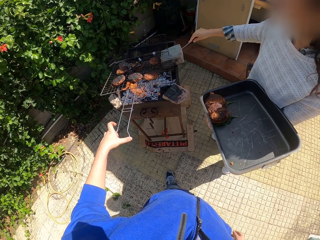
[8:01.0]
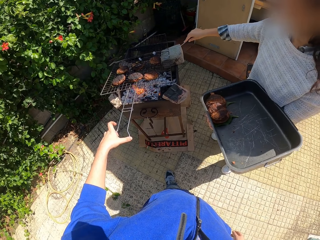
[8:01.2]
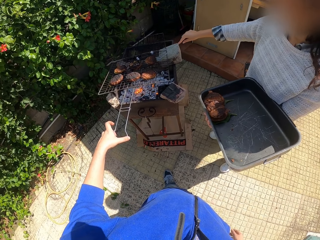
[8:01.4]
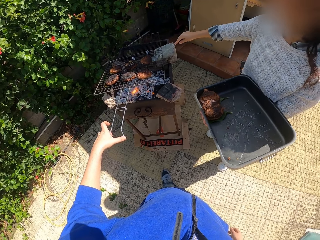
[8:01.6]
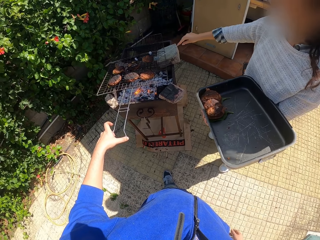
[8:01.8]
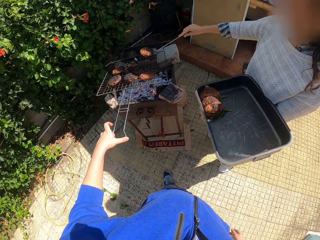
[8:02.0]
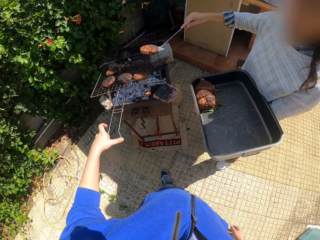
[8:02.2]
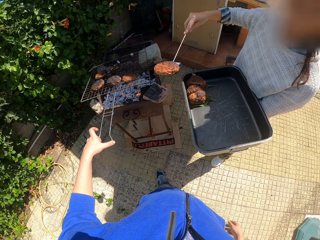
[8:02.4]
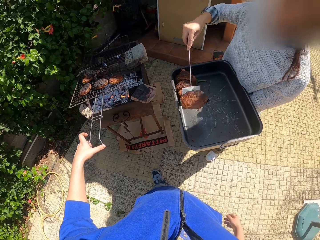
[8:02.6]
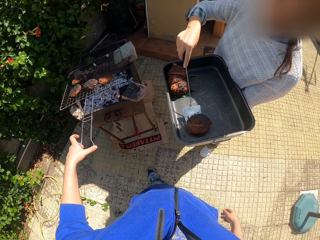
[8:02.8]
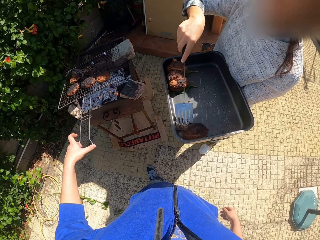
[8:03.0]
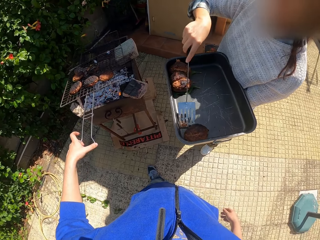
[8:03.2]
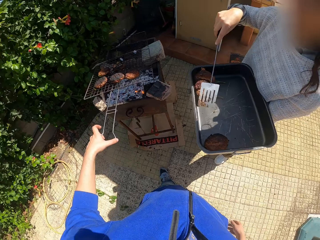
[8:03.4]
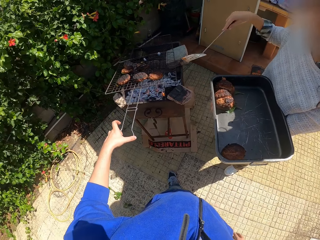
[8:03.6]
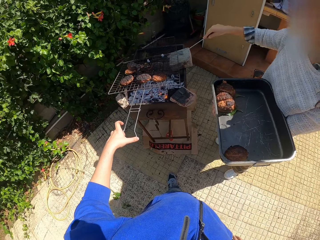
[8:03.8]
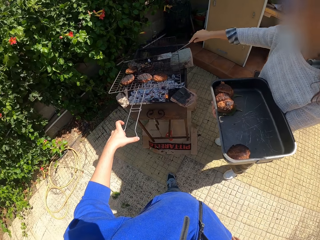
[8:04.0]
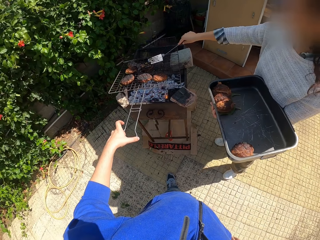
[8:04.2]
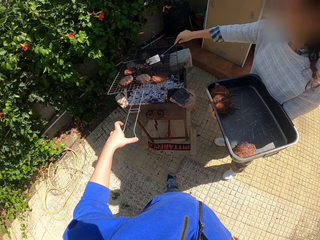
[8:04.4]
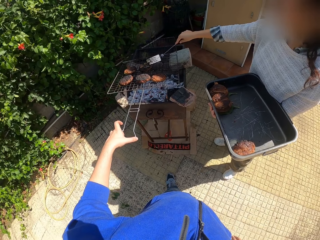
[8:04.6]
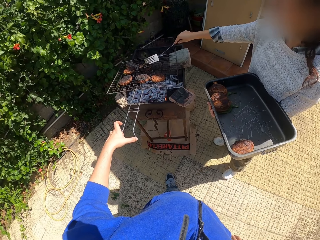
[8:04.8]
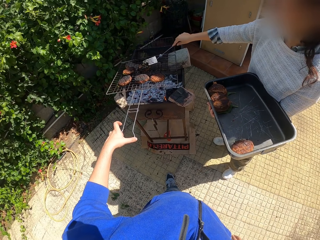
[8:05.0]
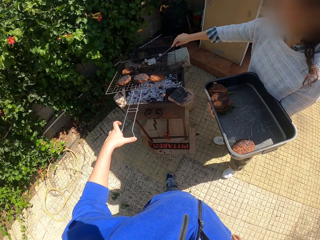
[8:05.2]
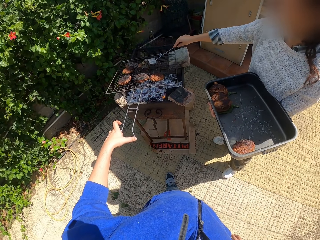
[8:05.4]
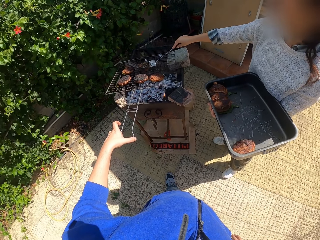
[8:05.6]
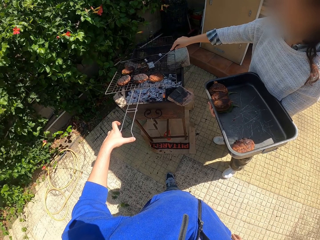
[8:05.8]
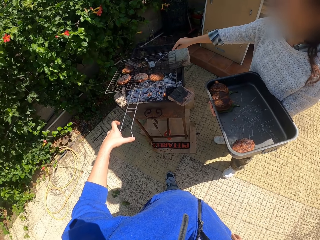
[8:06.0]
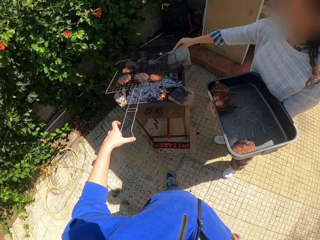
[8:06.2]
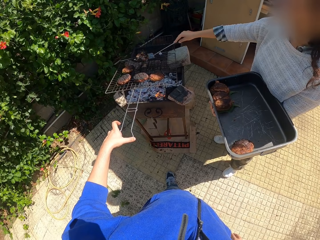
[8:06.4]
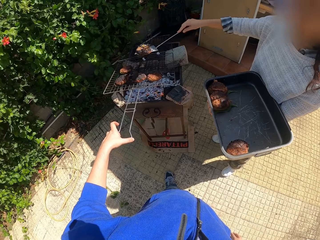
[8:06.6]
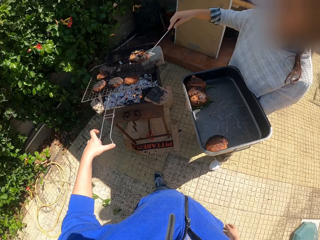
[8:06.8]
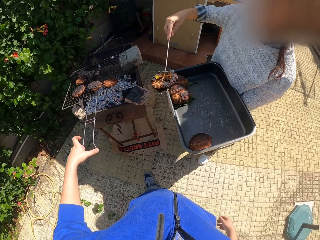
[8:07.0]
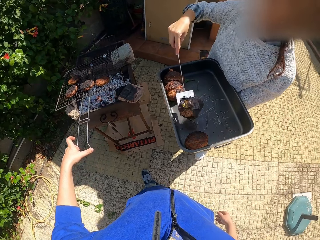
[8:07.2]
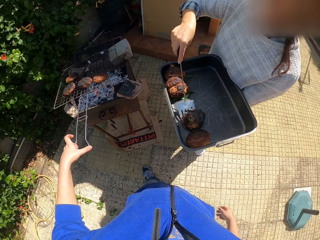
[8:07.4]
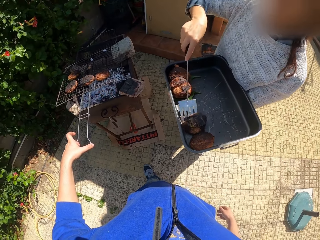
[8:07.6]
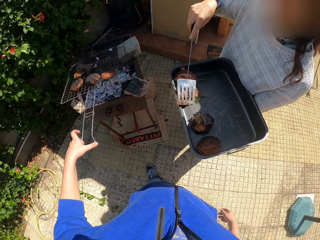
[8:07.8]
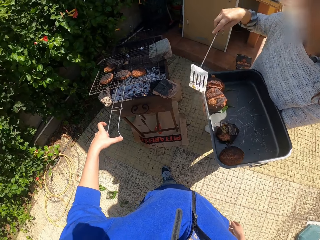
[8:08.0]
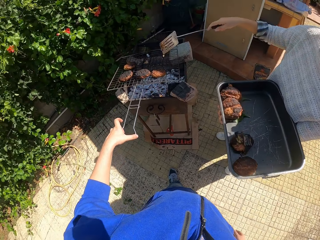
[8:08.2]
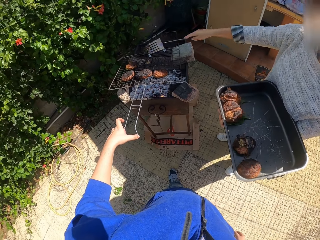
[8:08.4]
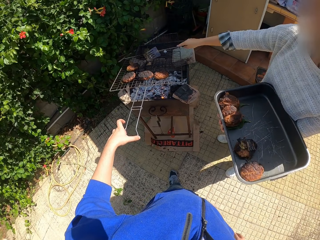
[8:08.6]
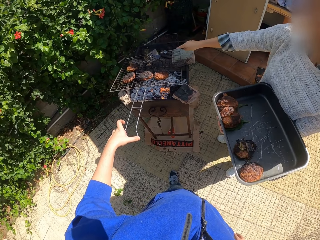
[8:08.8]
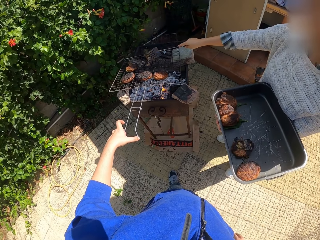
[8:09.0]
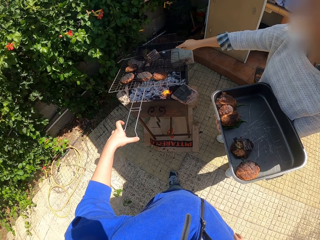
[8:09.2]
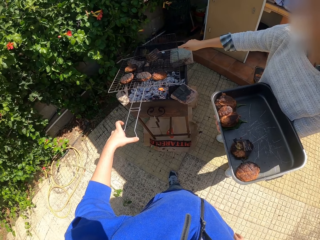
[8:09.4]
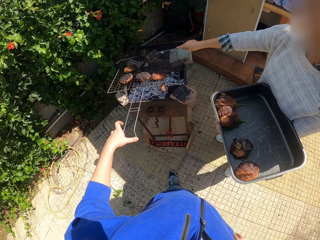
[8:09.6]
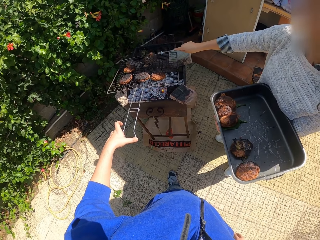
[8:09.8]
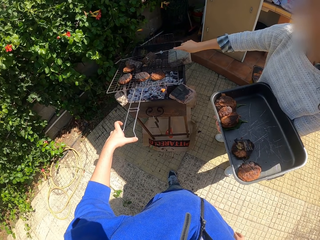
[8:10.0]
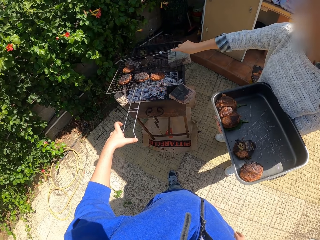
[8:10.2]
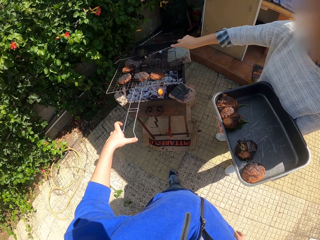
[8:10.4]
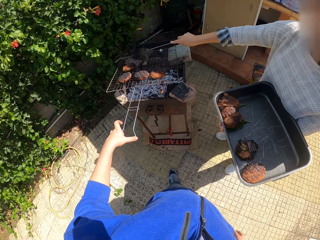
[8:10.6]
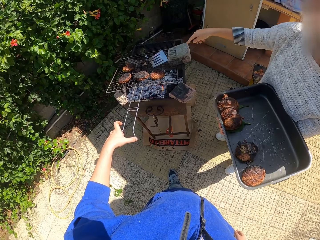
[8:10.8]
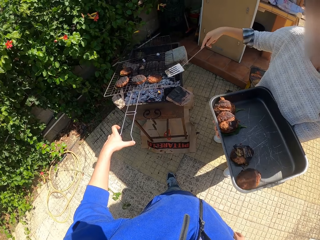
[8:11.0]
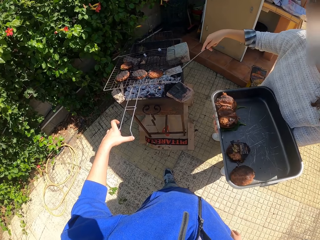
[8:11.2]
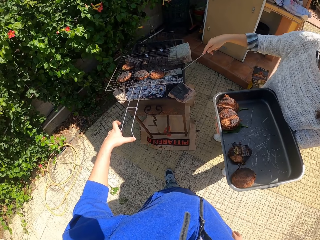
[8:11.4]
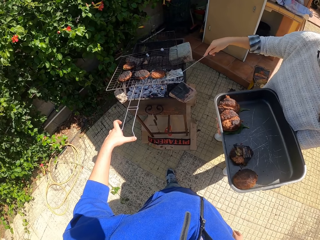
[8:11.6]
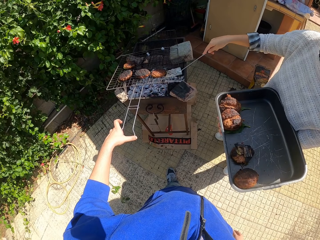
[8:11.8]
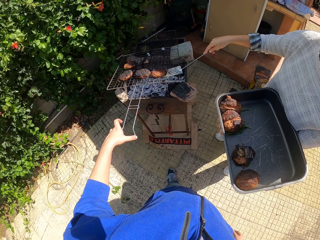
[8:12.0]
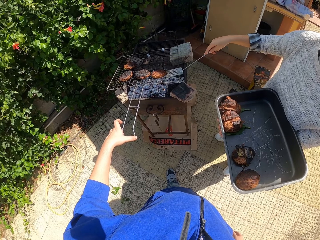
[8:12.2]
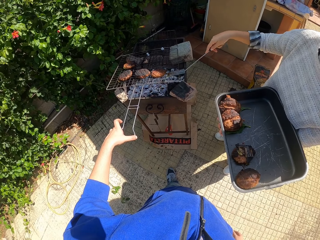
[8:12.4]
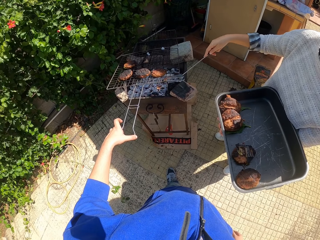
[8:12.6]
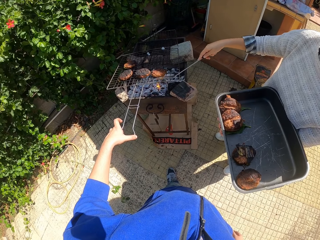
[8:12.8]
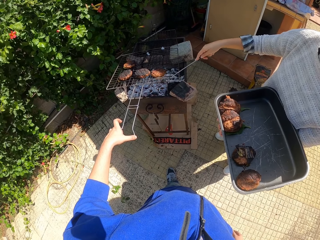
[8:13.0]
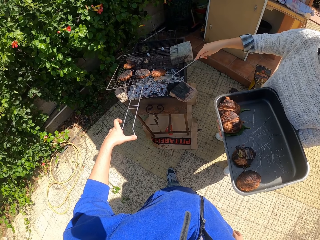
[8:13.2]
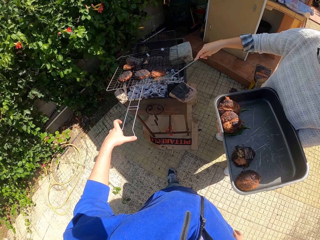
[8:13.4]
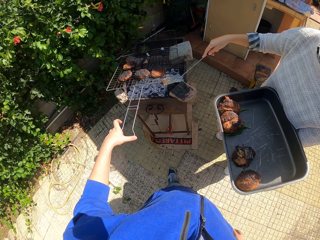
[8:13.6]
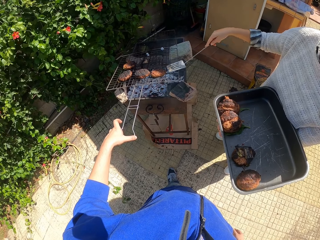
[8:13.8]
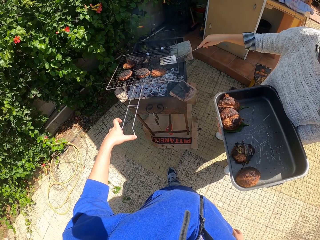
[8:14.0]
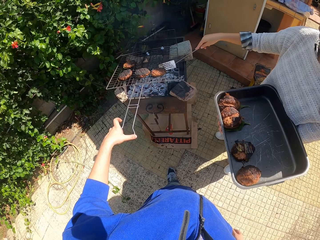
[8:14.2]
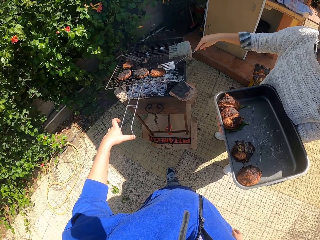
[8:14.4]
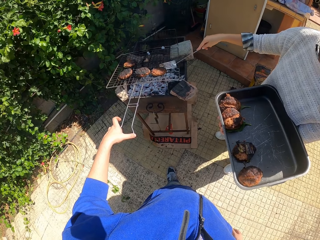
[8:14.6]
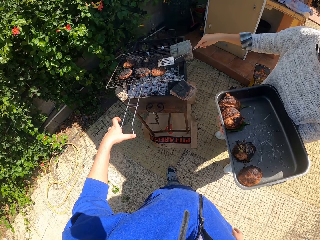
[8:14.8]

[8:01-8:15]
A woman drops the meat in the spatula in the bowl in her left hand. The camera wearer puts a meat roll on a tray. The woman picks up a meat roll from a griller. The woman puts the meat roll on the tray. The camera wearer looks around a verandah. The woman picks up a meat roll from the griller.

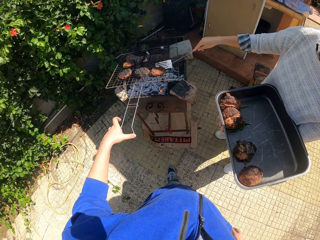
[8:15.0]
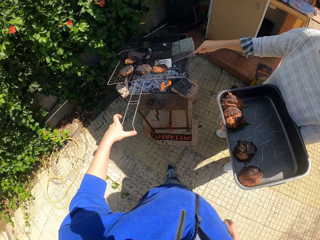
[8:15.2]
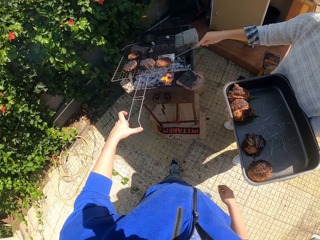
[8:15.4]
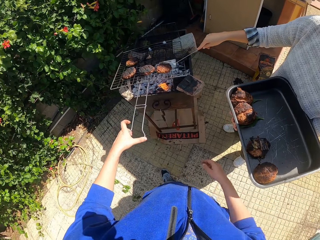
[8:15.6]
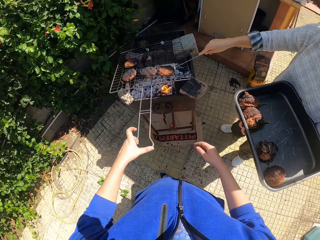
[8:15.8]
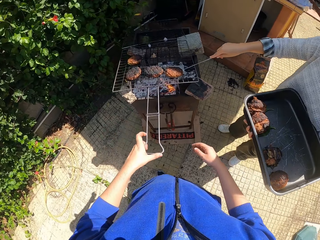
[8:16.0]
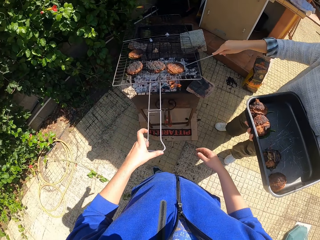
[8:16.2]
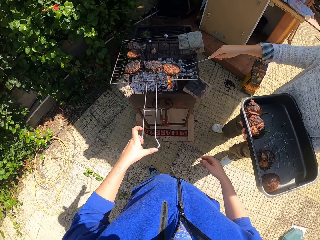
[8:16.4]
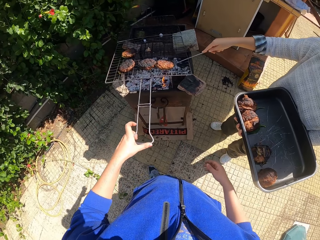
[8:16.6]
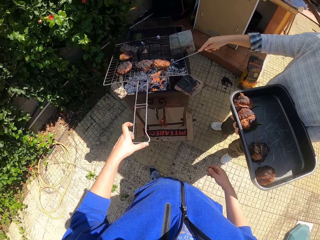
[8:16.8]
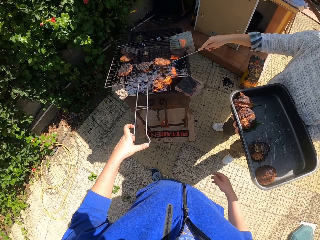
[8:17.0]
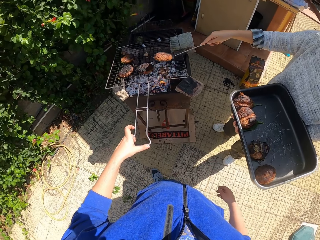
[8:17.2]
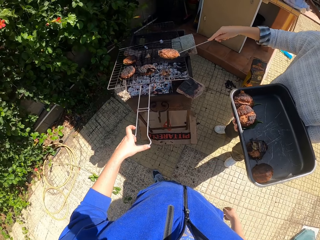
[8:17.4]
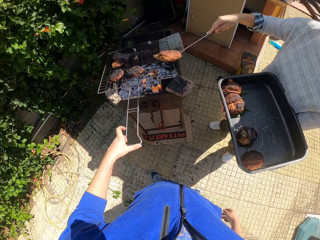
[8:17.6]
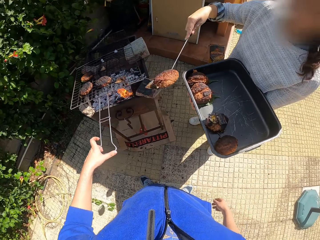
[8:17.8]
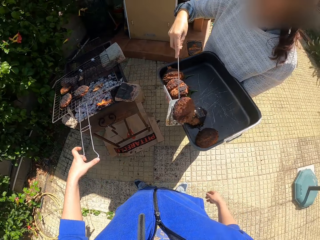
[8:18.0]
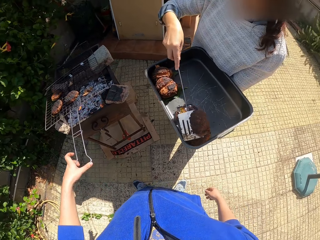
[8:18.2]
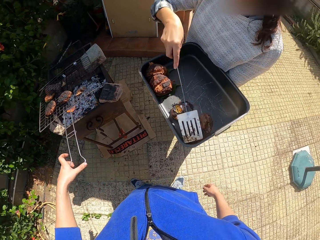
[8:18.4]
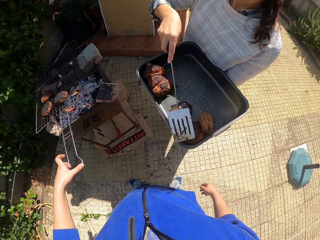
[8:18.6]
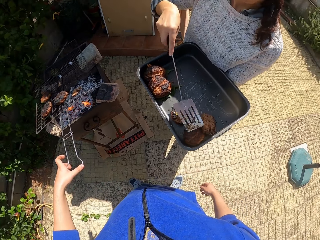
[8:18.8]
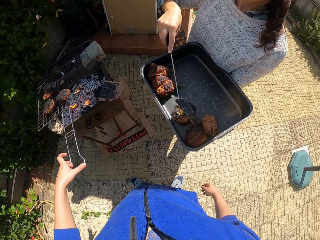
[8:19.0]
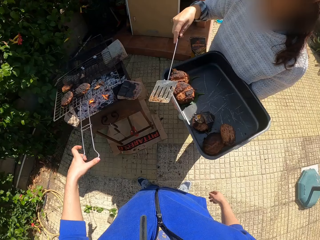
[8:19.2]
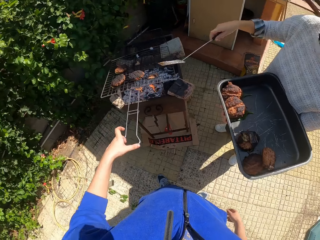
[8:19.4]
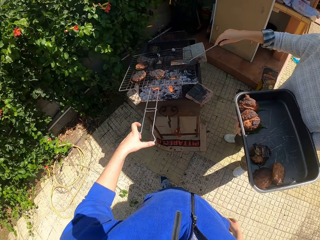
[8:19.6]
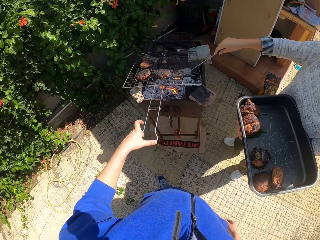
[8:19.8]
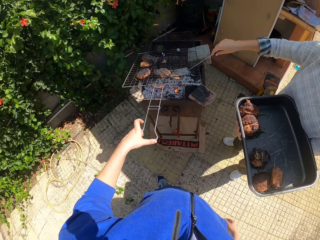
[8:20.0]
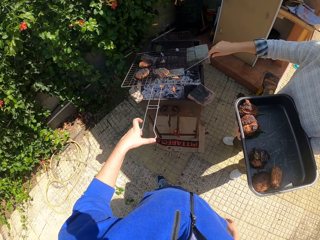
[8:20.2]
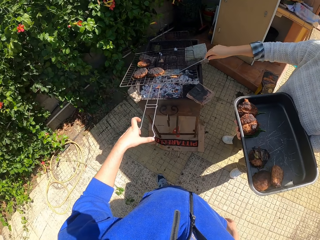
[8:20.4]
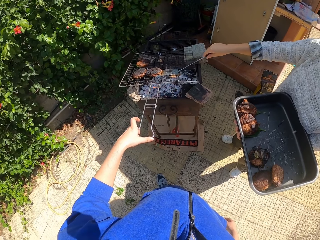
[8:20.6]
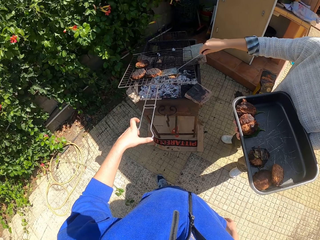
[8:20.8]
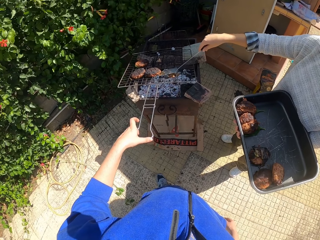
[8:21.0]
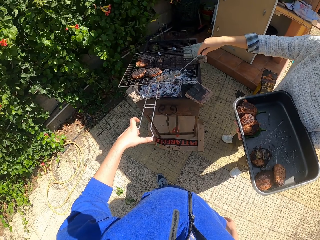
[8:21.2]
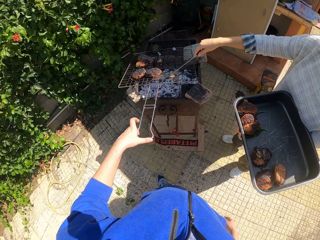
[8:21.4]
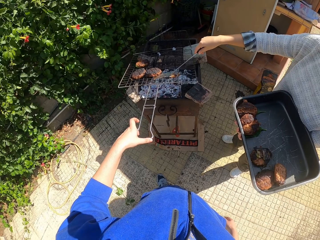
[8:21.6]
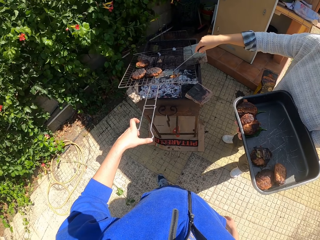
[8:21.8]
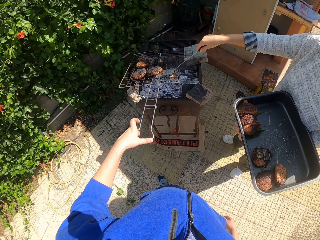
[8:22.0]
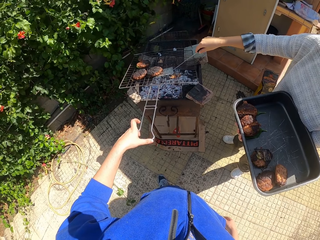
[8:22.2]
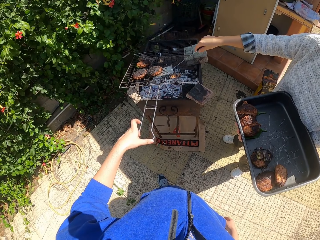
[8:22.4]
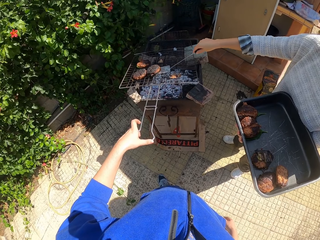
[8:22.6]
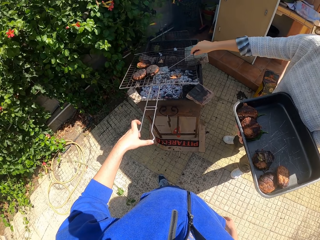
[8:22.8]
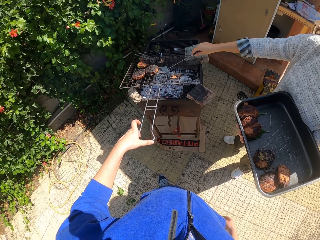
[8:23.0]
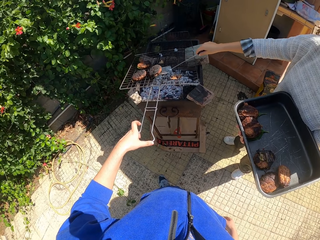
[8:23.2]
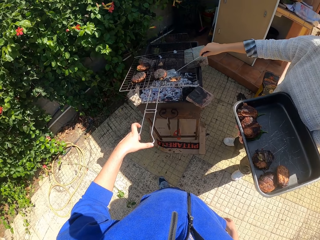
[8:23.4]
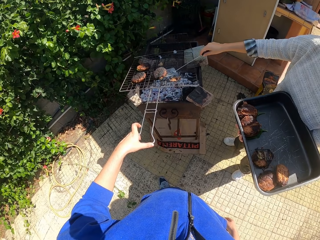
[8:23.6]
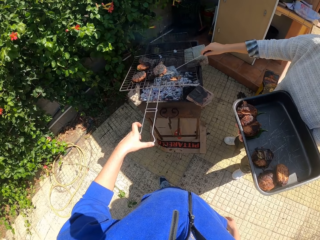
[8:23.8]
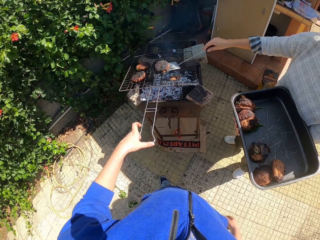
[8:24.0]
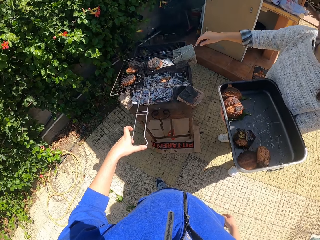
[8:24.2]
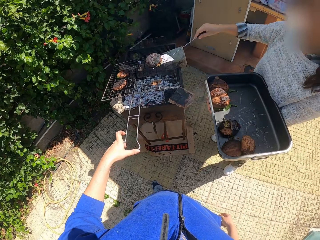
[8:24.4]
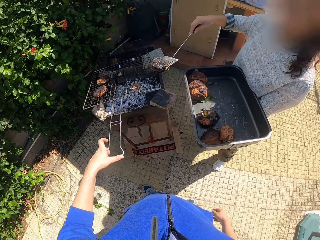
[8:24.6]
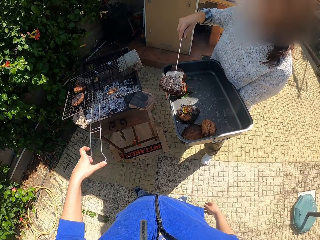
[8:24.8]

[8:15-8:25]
A lady puts a meat roll on a tray. The lady picks up a meat roll from a griller.
